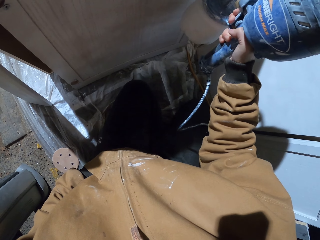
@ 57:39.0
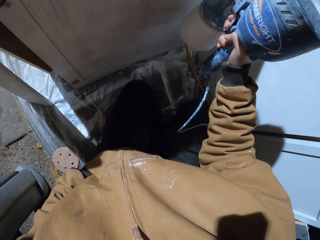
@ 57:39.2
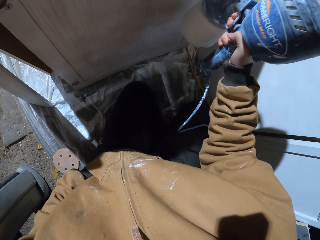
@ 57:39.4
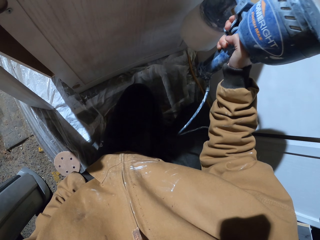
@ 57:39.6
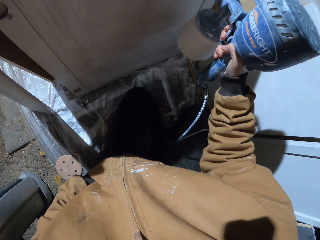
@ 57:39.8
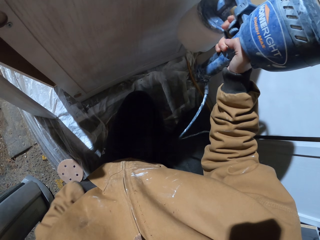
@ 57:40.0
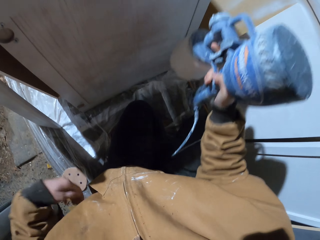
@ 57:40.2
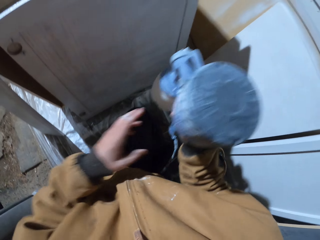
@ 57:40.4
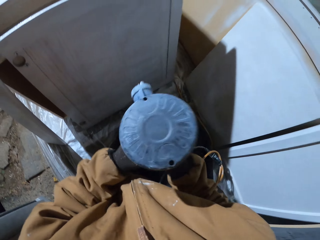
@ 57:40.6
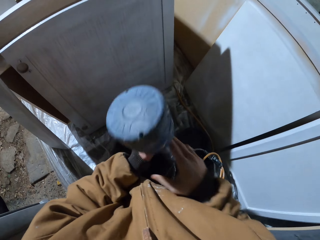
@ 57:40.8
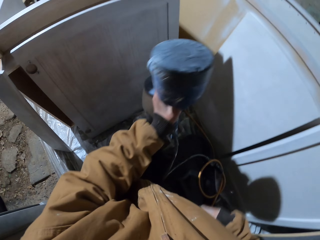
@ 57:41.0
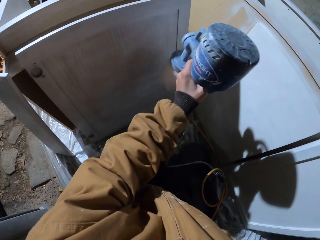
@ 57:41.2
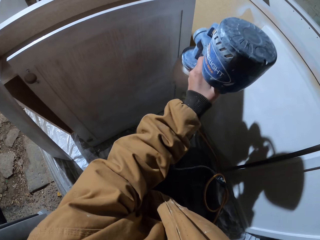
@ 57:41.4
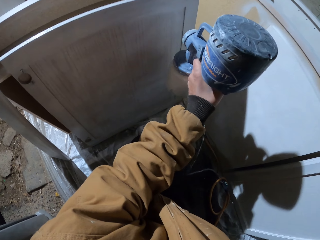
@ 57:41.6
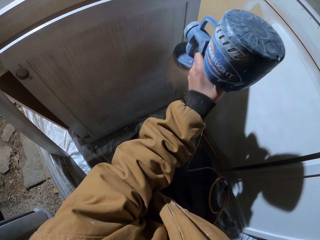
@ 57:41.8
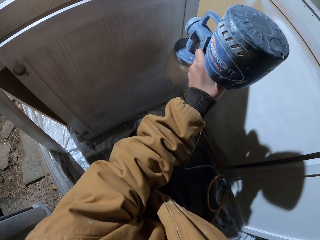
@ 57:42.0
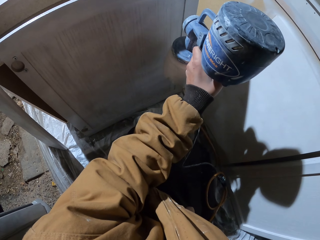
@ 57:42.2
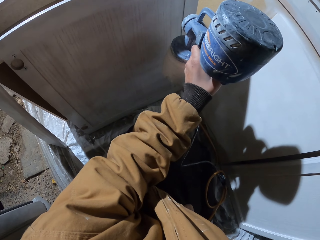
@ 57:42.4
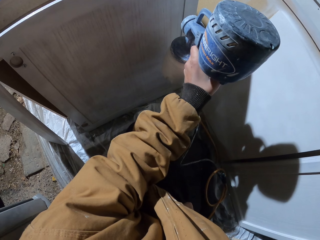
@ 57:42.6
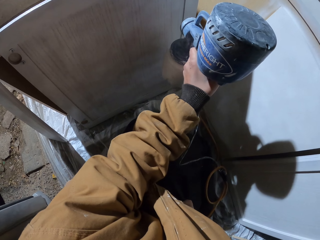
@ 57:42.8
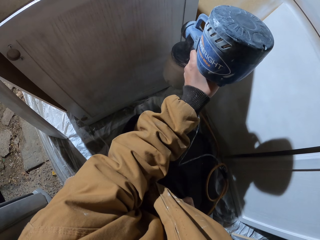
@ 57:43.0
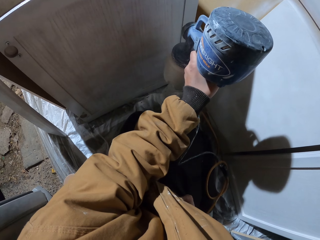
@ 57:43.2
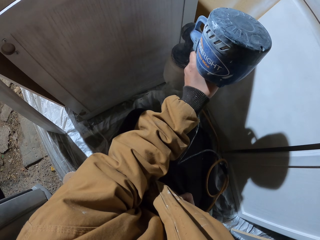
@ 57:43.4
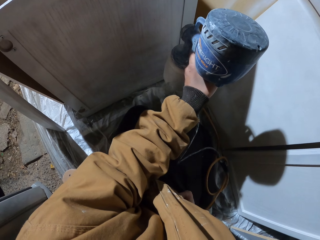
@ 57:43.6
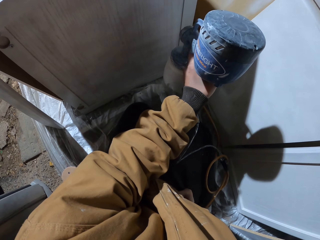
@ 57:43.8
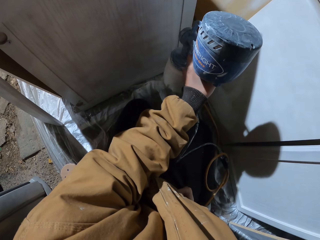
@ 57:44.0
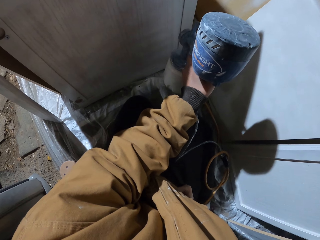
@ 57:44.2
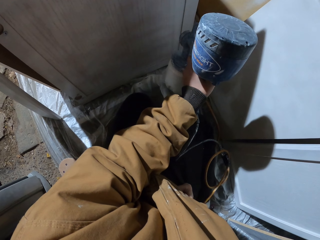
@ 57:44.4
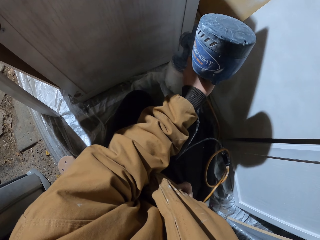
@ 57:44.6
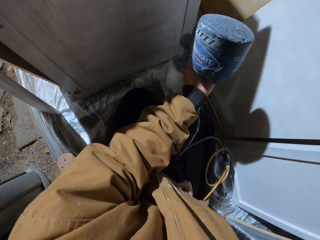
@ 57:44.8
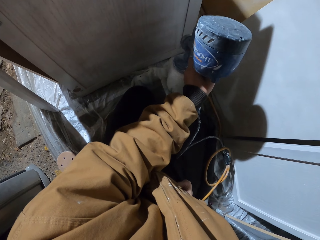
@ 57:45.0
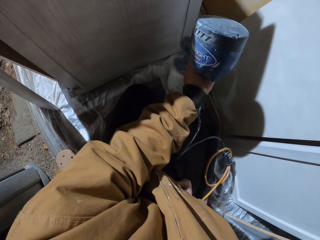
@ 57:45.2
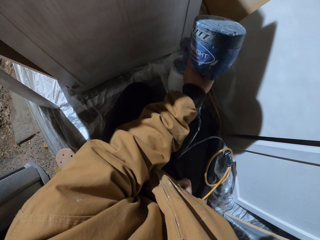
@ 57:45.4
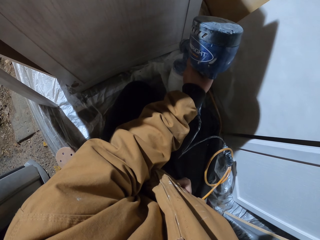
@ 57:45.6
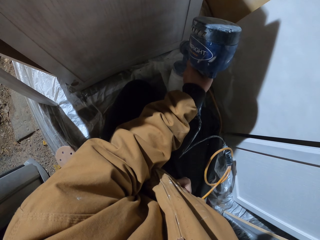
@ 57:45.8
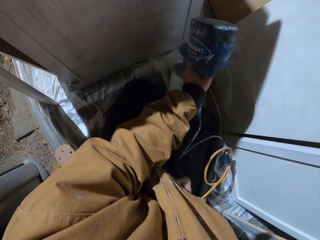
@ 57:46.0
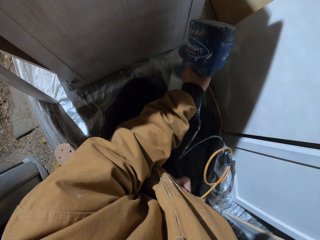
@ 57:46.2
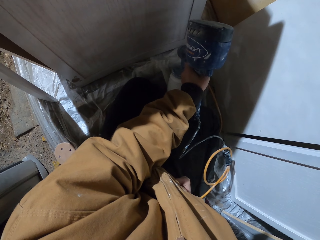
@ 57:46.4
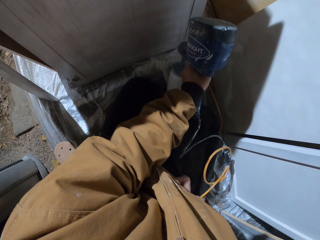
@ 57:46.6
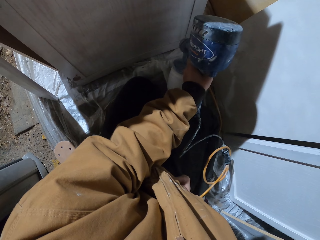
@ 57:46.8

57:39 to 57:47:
The camera wearer changes hand. They move their hands. They hold the spray gun. They spray the wood.

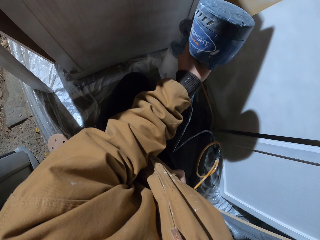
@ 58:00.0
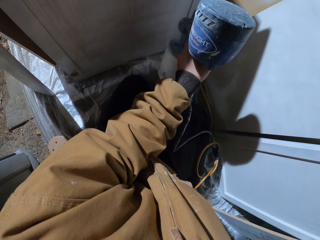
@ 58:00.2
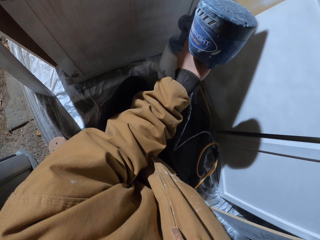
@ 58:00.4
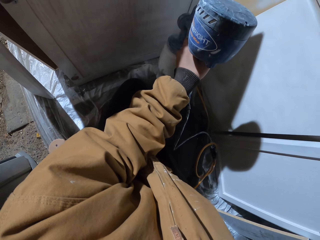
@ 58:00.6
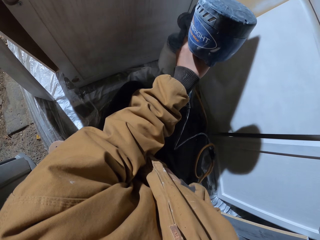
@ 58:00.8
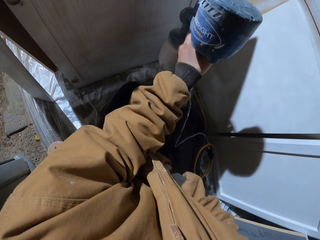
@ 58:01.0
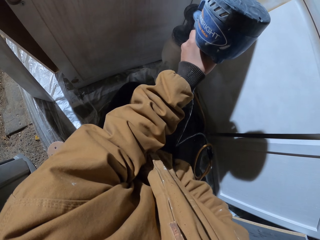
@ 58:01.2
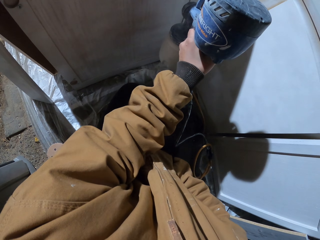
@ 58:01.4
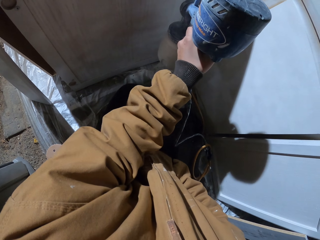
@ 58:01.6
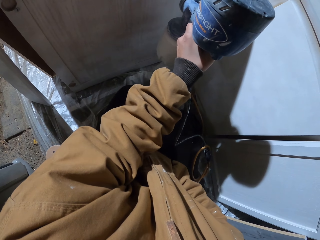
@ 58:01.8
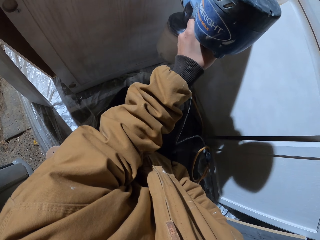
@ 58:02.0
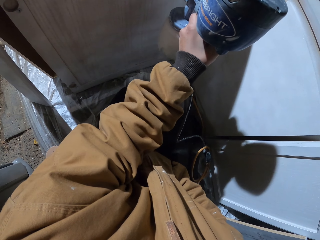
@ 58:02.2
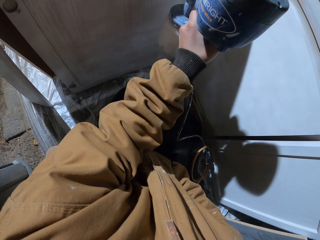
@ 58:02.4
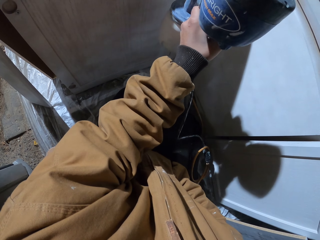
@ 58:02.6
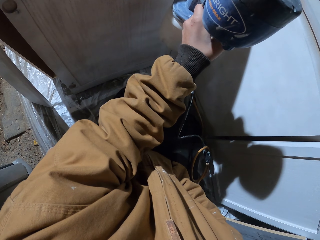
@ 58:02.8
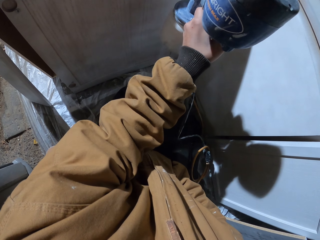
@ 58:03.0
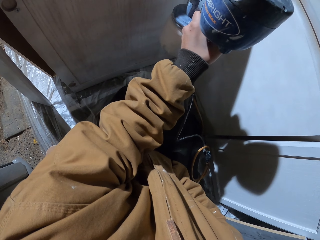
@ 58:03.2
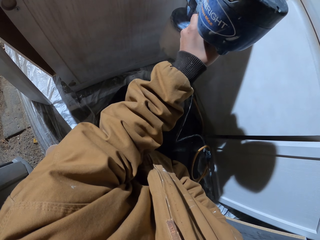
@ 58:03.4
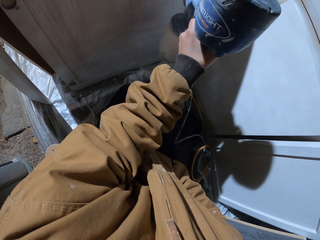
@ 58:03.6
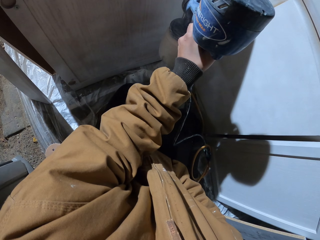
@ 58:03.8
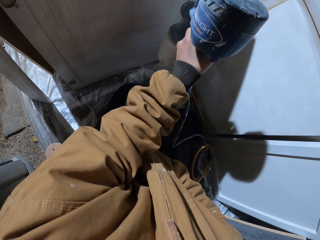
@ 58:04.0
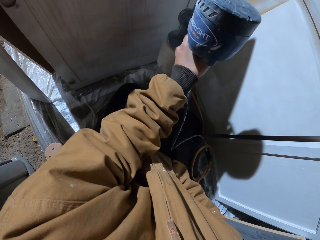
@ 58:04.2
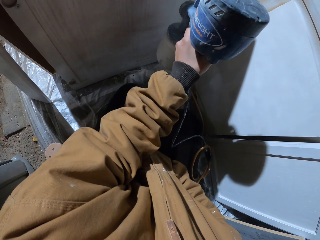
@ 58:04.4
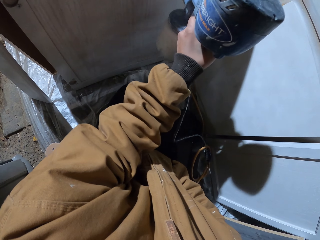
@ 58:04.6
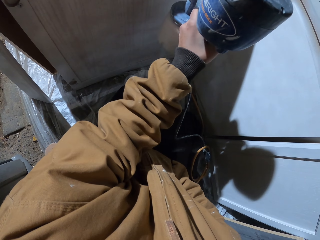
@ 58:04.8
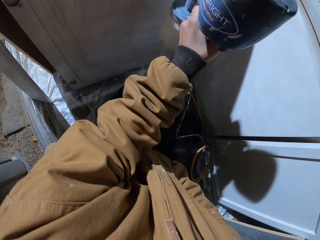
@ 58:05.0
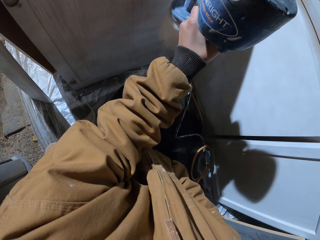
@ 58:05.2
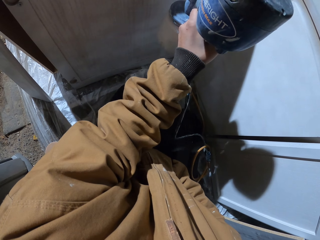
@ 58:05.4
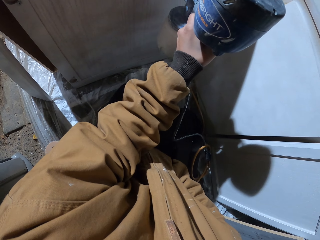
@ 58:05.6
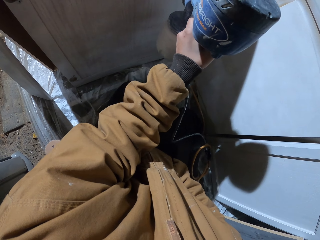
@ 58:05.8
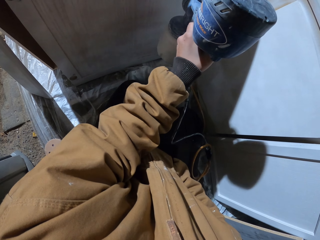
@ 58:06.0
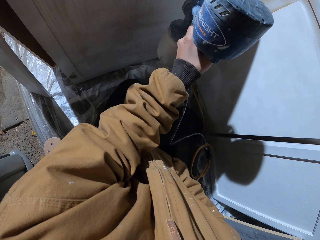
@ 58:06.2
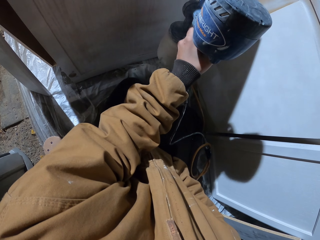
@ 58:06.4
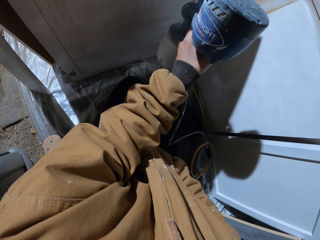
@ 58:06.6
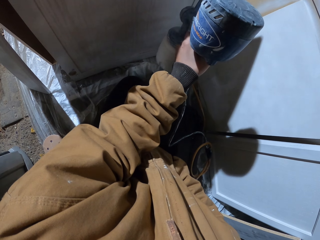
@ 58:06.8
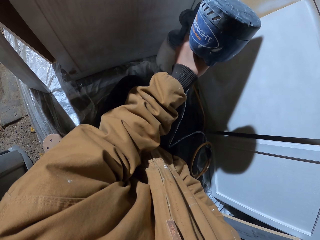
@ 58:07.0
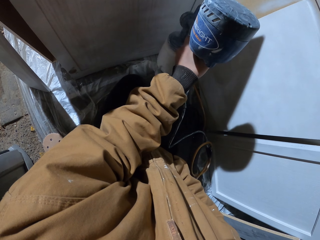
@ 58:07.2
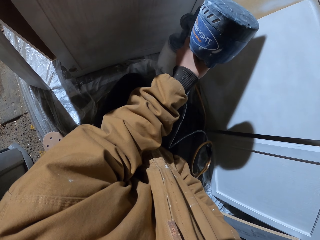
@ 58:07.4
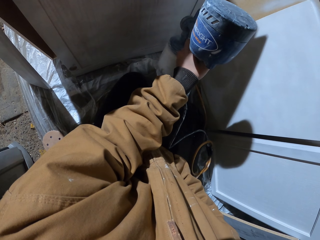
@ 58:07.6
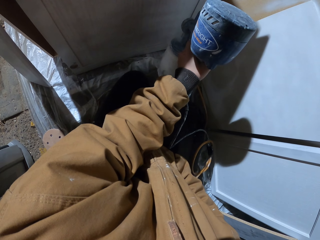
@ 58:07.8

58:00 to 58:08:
The camera wearer sprays the wood. They pocket. They spray the wood.

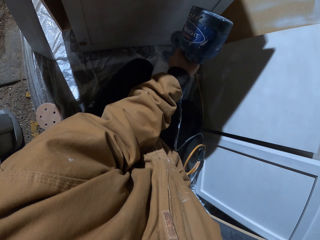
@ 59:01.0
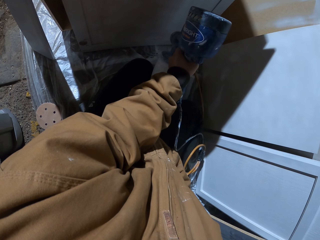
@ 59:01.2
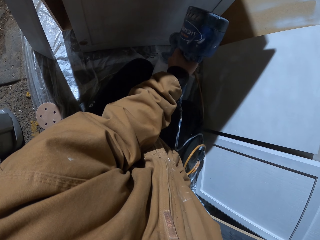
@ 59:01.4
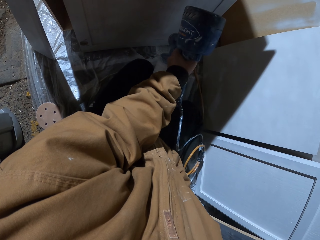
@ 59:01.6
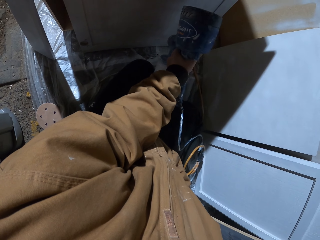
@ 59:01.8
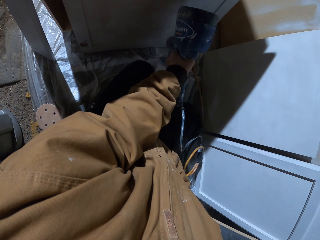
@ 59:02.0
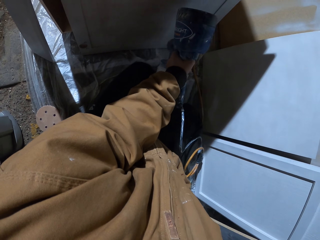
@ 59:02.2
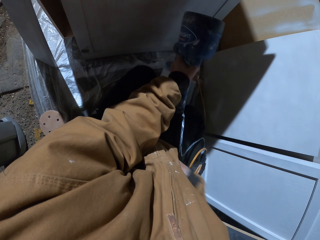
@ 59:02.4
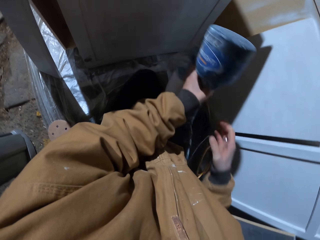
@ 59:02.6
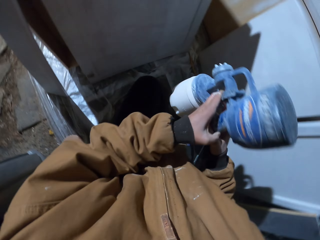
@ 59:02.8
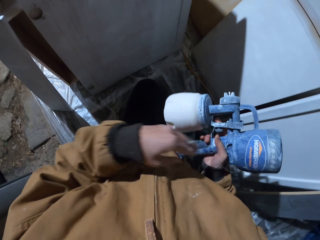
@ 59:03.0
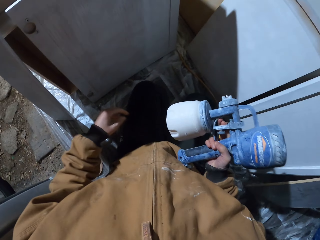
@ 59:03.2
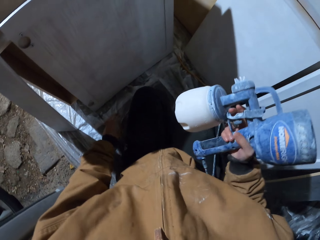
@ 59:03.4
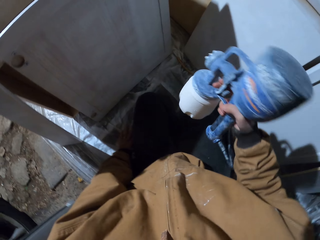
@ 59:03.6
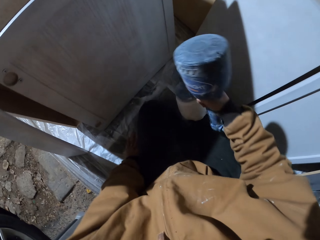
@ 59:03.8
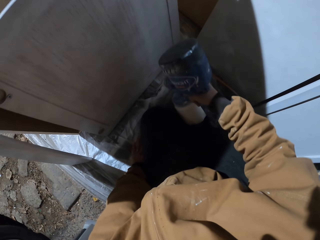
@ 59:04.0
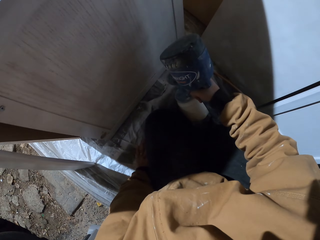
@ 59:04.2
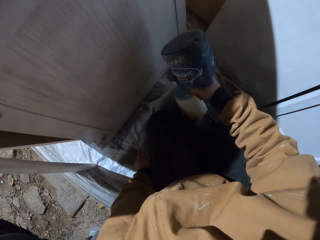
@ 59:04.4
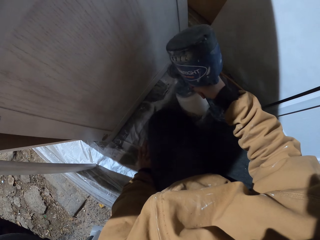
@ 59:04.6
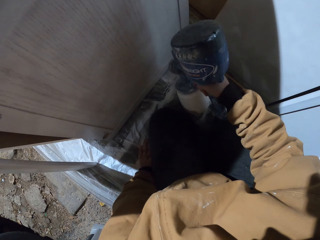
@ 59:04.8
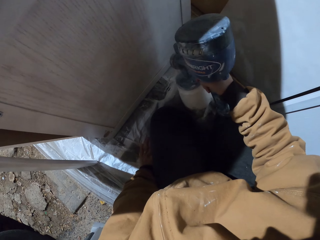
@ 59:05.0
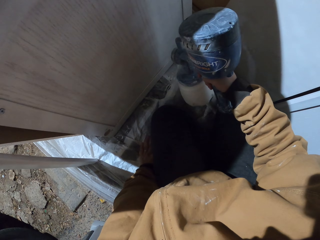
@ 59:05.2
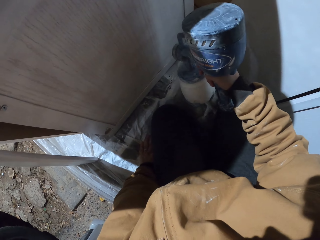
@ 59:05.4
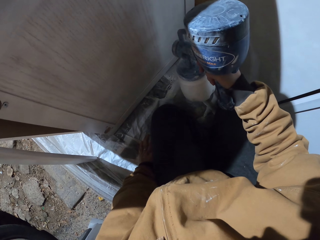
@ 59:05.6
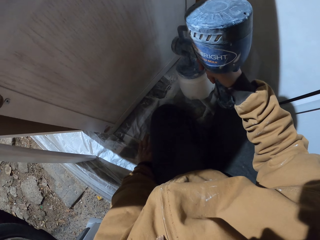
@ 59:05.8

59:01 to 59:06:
The camera wearer changes hand. They hold the spray gun. They spray the wood with the spray gun.
